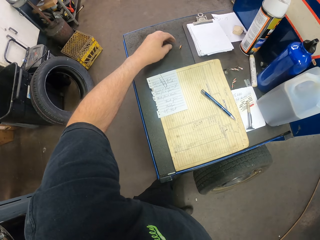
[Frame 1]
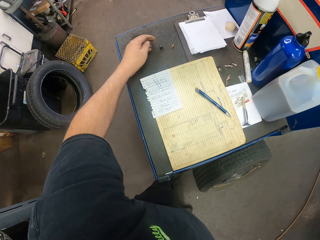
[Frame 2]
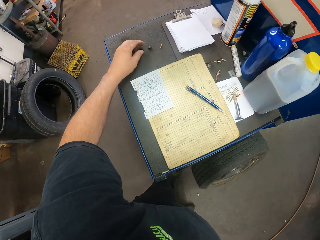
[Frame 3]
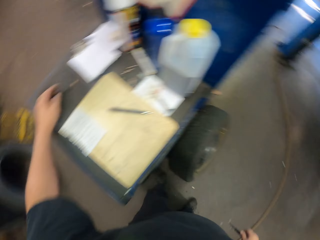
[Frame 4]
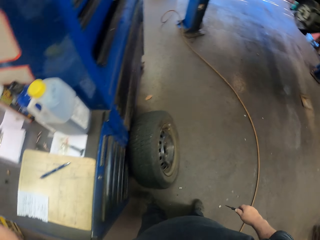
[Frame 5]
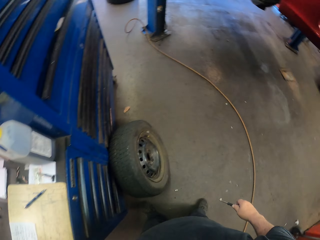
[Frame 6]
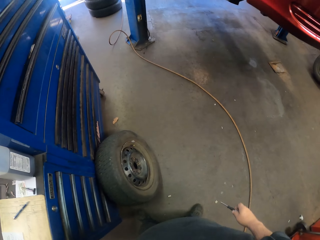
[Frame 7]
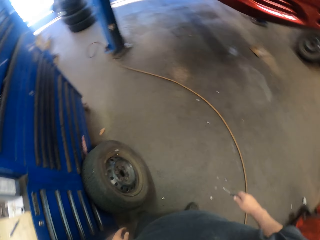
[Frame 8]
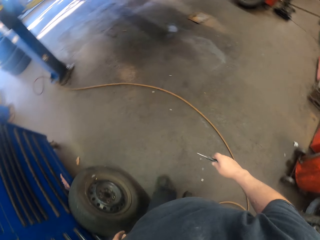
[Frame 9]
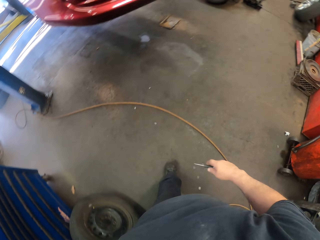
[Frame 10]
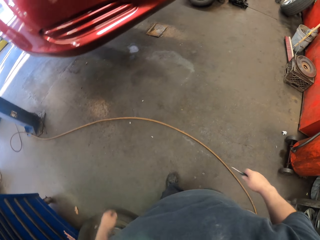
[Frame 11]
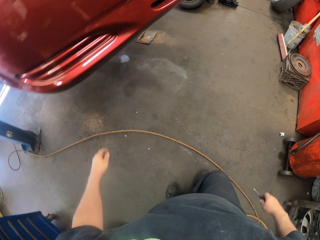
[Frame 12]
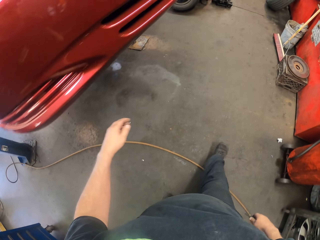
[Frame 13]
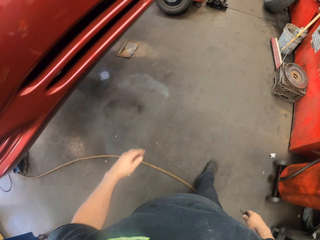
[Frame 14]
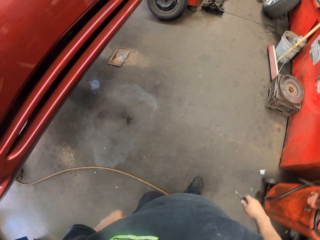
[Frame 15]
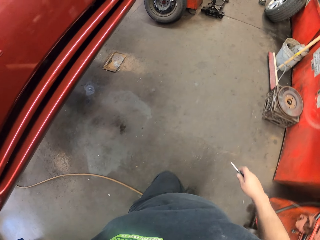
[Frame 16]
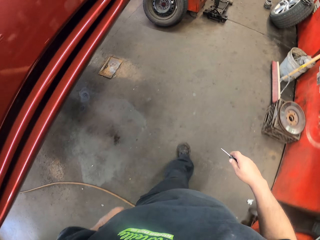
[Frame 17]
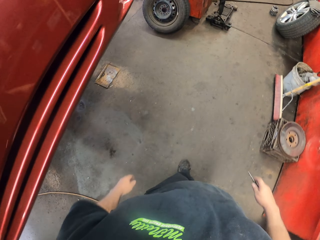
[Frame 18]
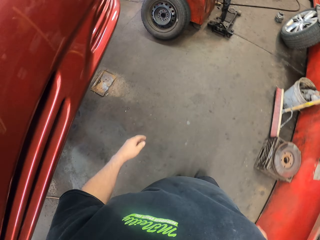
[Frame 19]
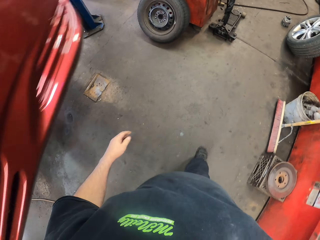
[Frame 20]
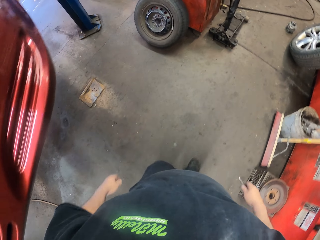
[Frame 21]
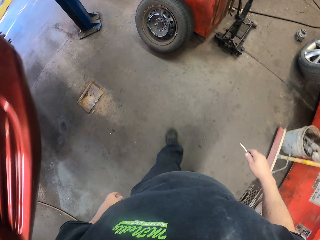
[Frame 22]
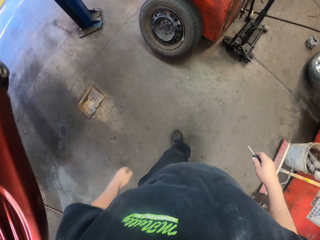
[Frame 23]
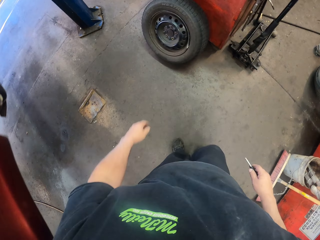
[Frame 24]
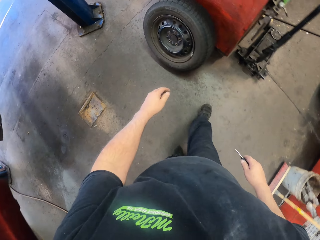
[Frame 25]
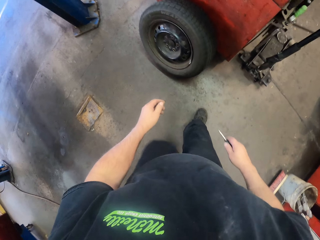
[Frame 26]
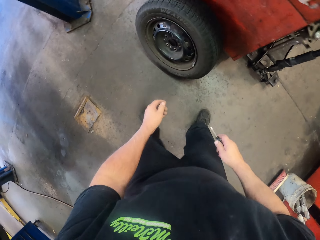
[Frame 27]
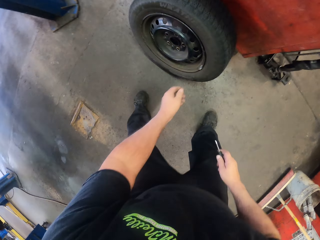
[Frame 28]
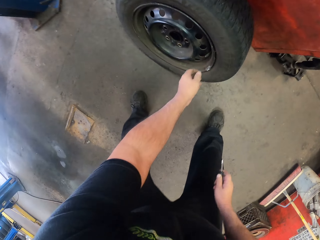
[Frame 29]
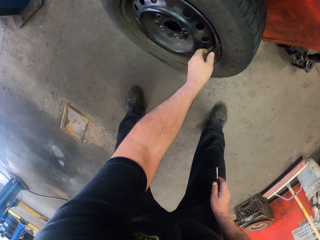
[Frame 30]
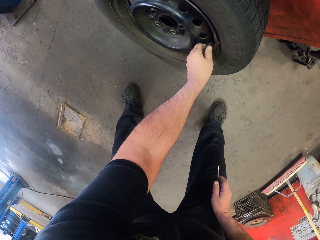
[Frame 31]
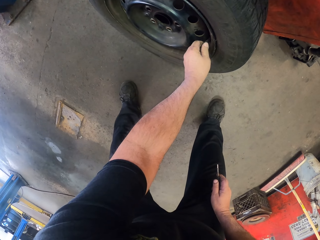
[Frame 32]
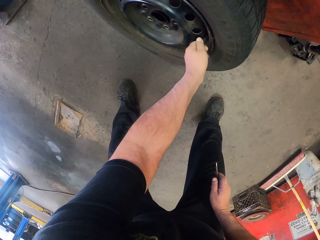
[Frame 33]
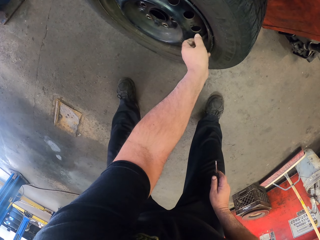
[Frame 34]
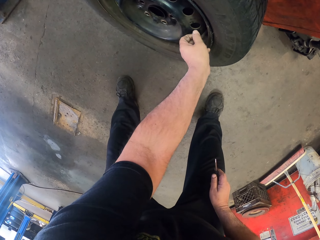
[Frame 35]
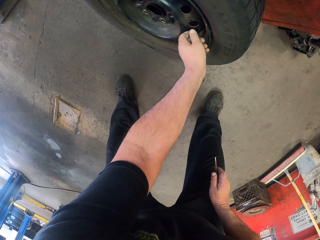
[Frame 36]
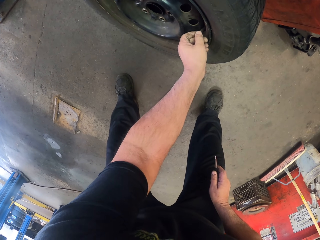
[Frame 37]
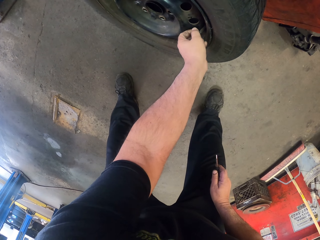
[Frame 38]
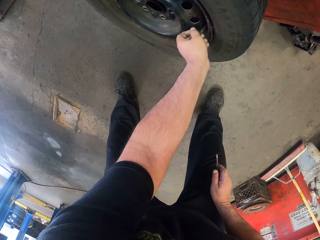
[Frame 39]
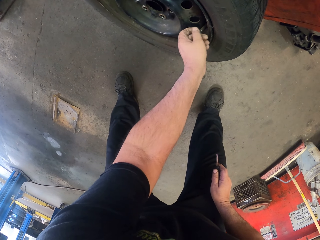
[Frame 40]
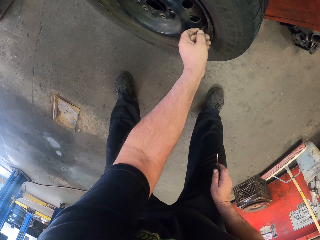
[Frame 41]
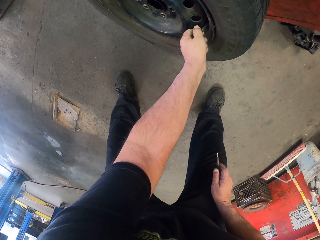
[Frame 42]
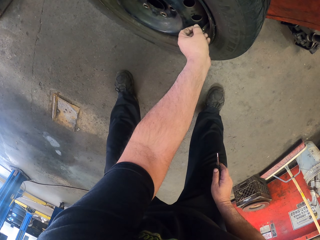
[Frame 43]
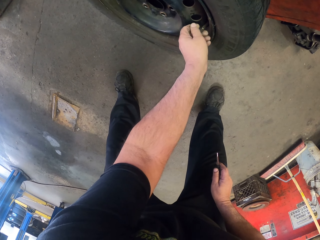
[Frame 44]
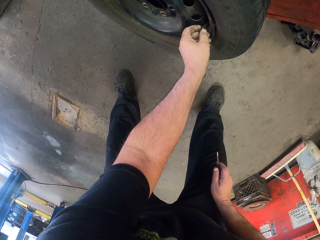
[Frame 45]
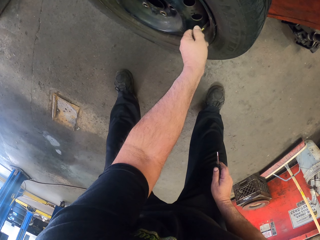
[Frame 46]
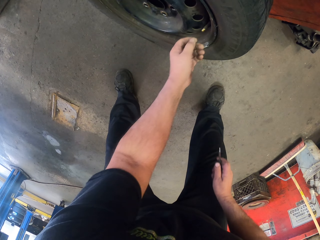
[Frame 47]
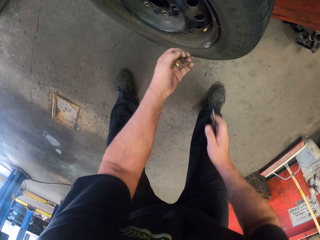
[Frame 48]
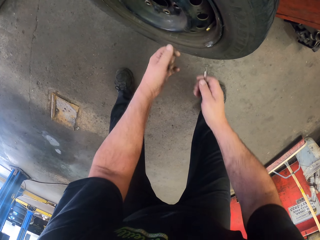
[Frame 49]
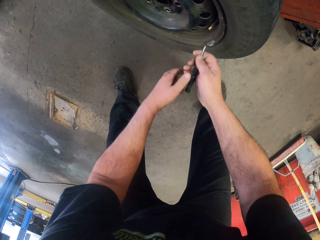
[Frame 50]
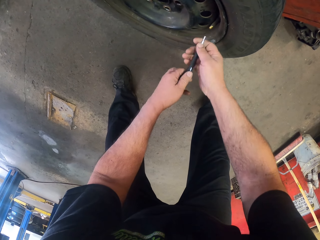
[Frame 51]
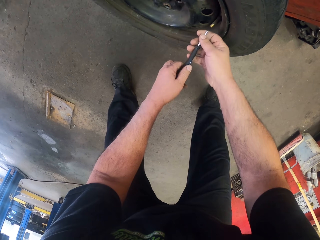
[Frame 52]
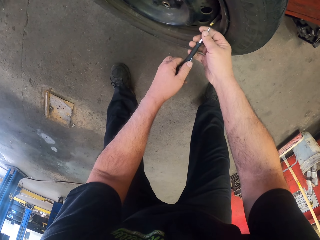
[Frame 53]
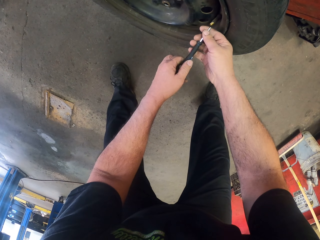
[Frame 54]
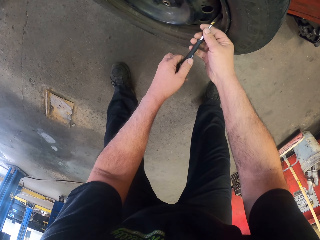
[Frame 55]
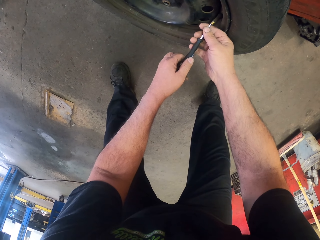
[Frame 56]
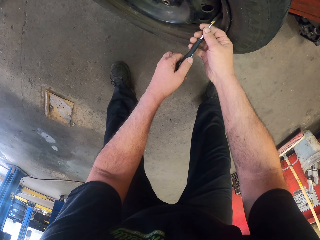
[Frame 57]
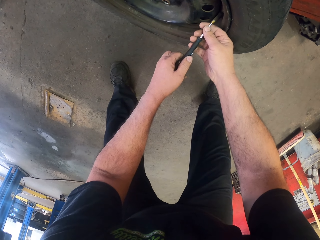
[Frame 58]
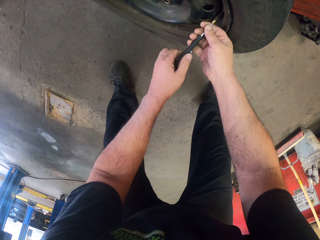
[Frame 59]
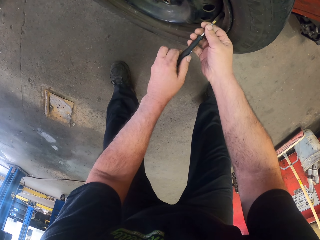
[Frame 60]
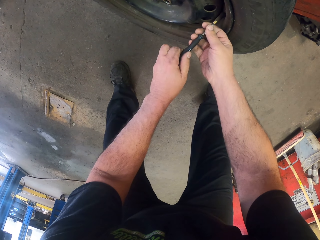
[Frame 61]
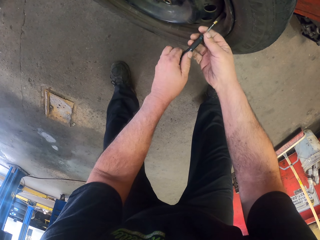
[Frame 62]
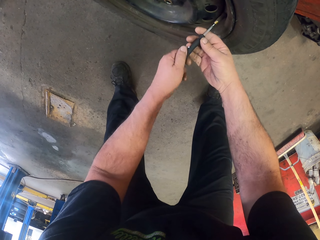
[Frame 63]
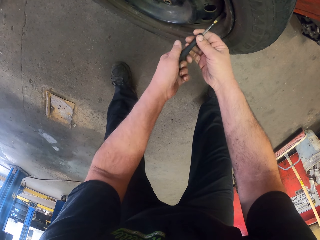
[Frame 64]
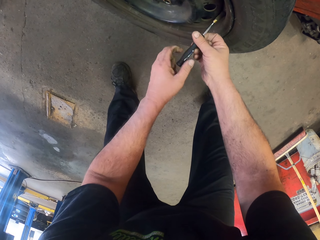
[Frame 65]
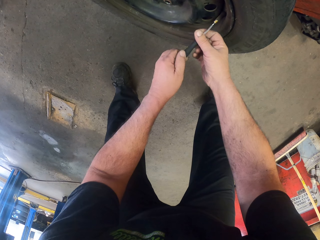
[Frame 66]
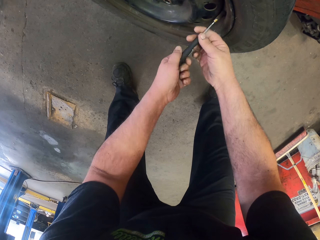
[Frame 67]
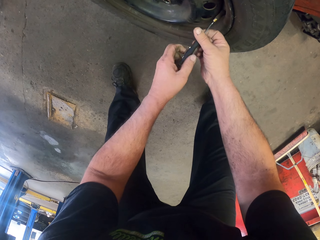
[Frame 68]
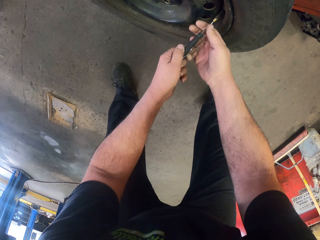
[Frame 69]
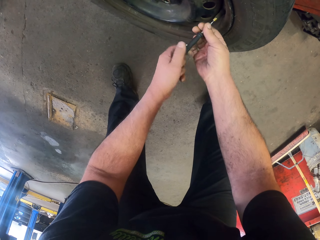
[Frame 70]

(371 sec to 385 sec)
The camera wearer places the bolt on the table. They walk around. They adjust a bolt in the tire with their hand. They hold the bolt with their hand. They adjust the bolt in the tire with the screwdriver.

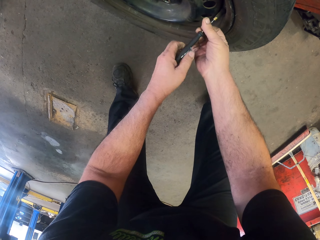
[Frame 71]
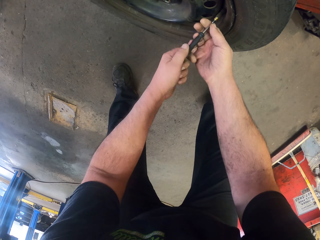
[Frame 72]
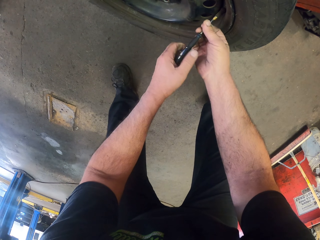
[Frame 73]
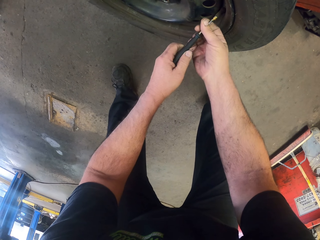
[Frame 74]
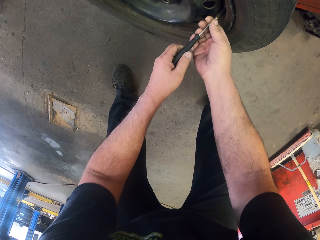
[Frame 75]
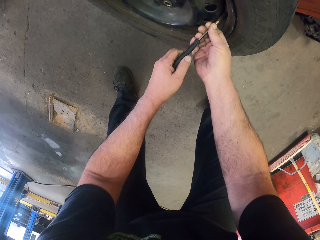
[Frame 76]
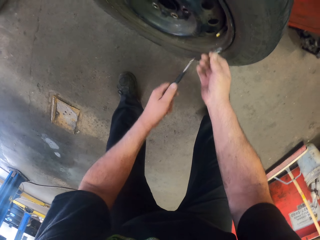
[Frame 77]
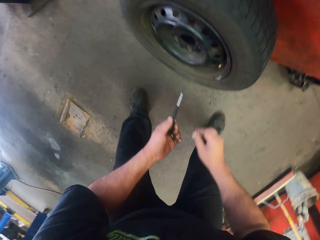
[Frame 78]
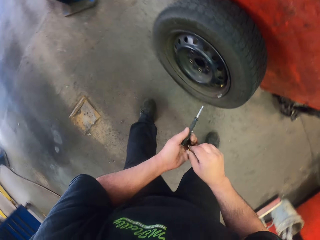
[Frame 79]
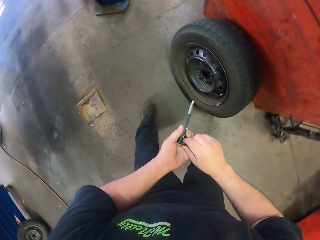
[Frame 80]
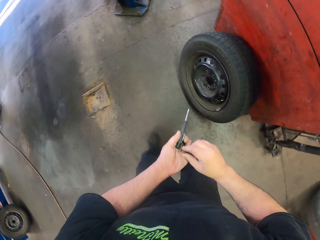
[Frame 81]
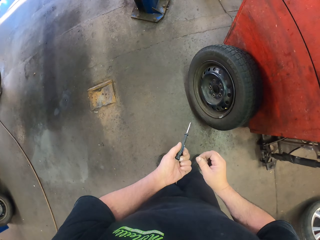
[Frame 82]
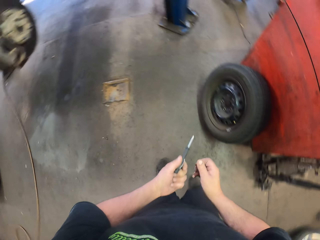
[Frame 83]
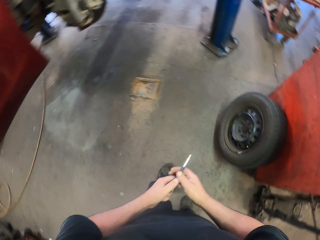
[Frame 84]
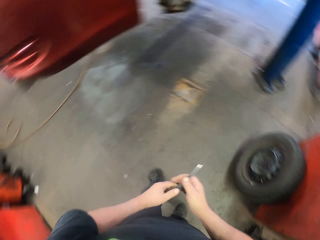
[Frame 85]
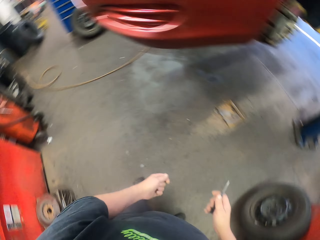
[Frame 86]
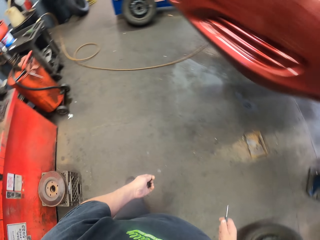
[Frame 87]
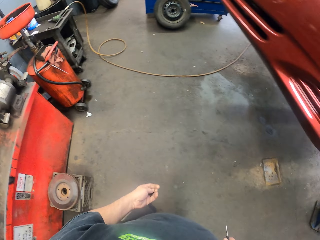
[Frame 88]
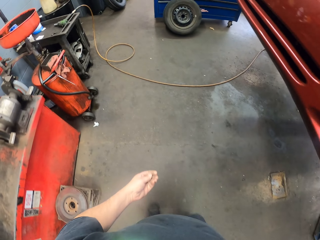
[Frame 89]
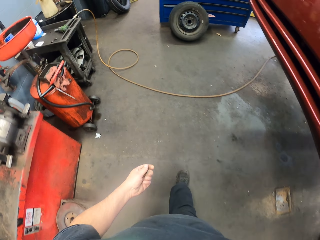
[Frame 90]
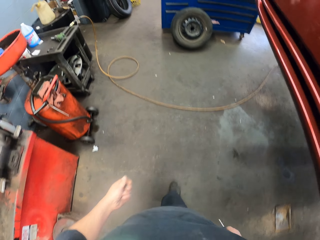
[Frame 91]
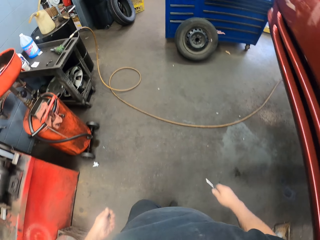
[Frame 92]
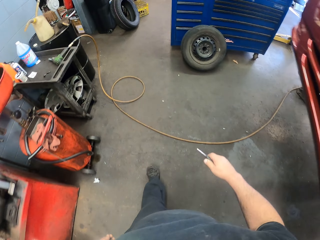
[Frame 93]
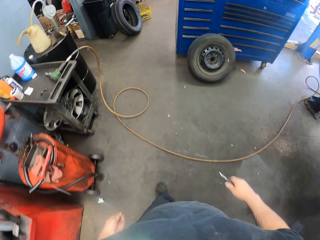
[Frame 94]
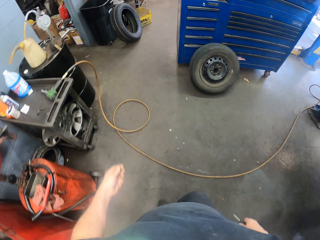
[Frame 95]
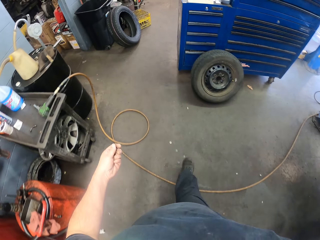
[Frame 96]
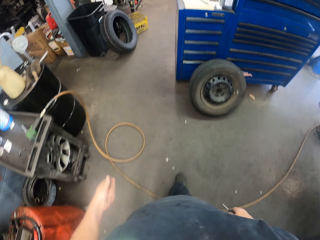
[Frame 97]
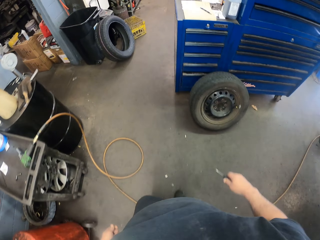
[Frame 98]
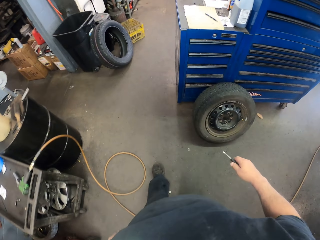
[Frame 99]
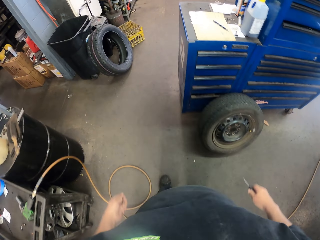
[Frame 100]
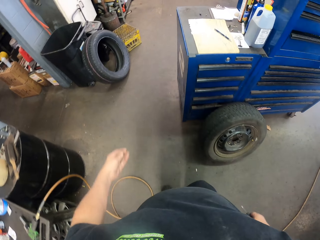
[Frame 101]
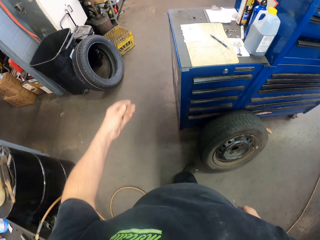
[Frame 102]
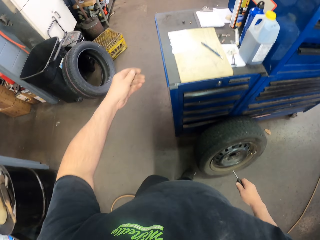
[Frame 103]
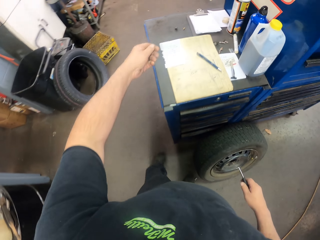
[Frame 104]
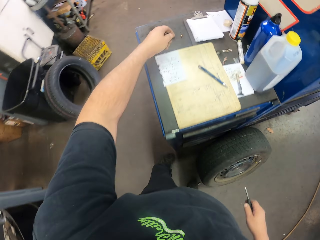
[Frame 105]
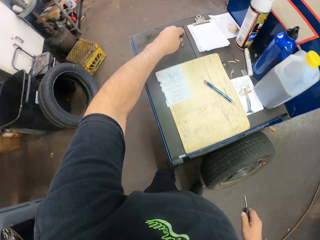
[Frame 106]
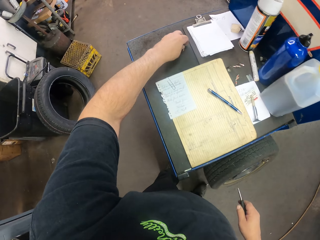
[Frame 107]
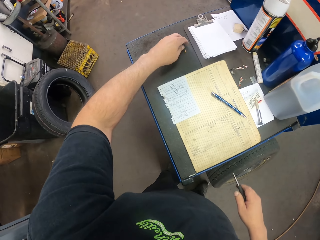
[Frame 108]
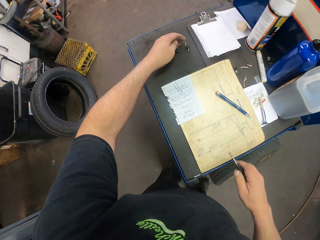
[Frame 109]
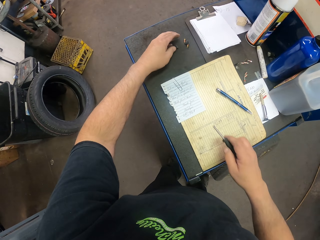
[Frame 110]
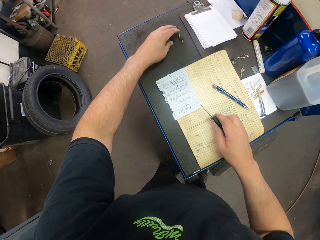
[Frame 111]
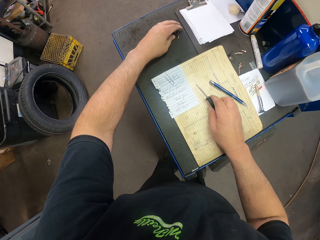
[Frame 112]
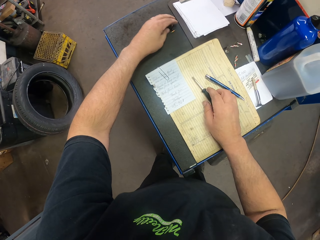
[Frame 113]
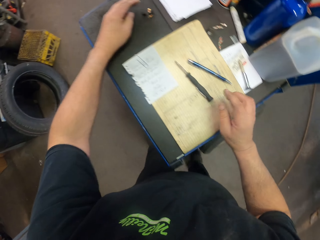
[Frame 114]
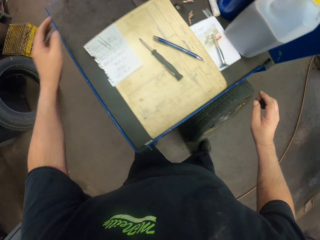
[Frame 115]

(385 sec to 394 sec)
The camera wearer holds the bolt with their hand. They walk around. They place the bolts on the table.
